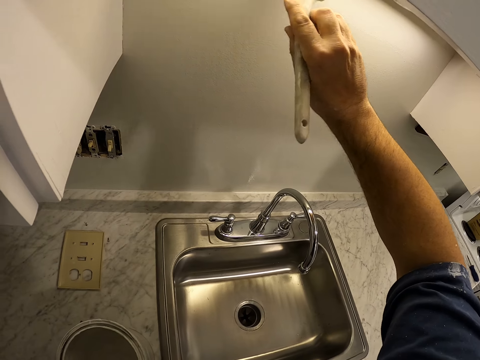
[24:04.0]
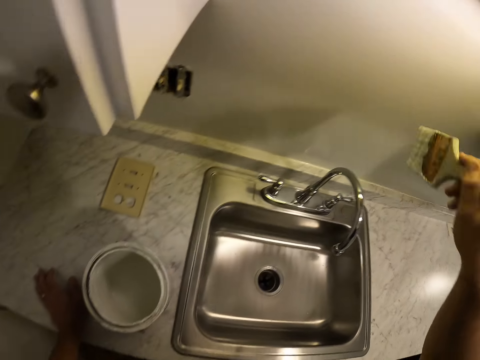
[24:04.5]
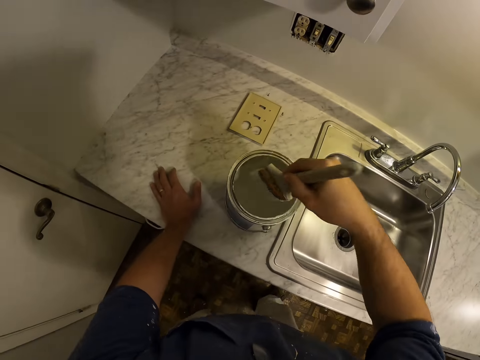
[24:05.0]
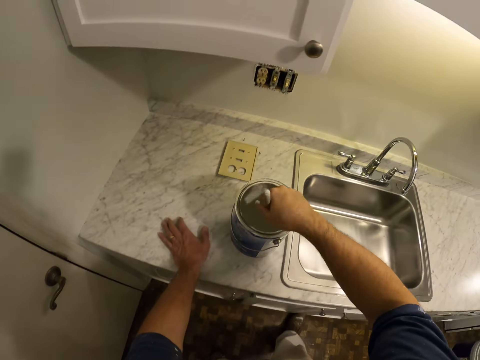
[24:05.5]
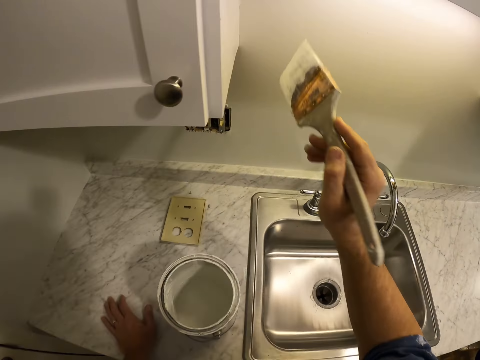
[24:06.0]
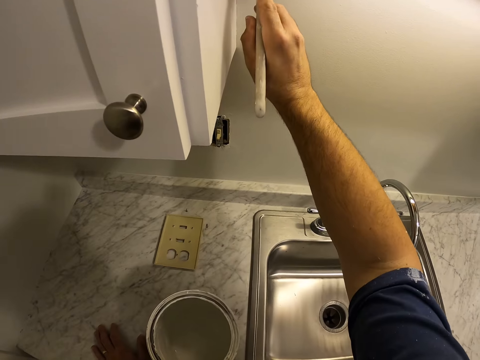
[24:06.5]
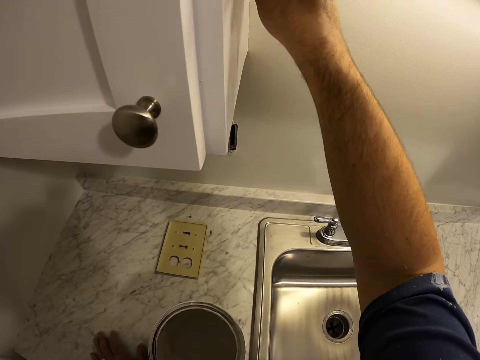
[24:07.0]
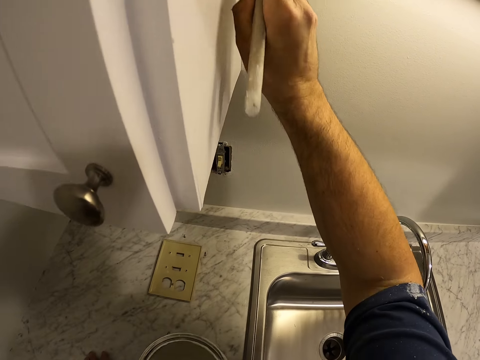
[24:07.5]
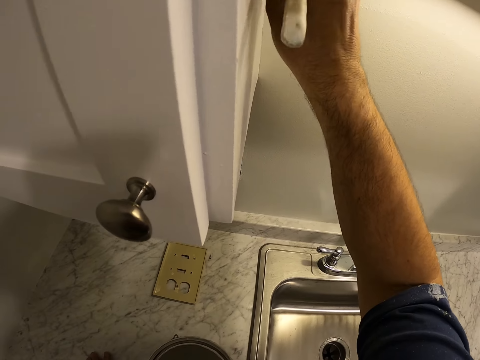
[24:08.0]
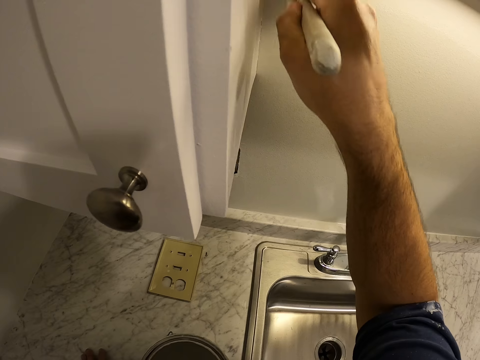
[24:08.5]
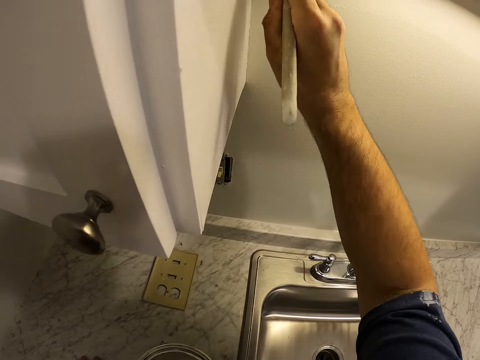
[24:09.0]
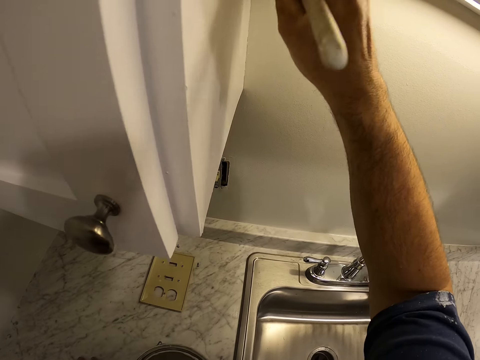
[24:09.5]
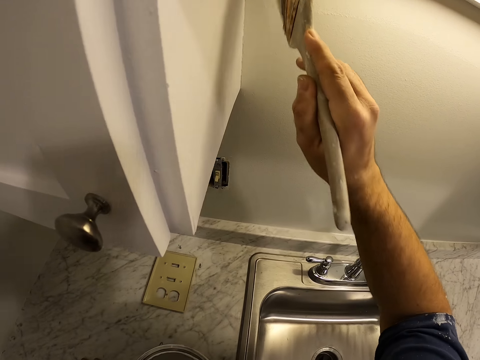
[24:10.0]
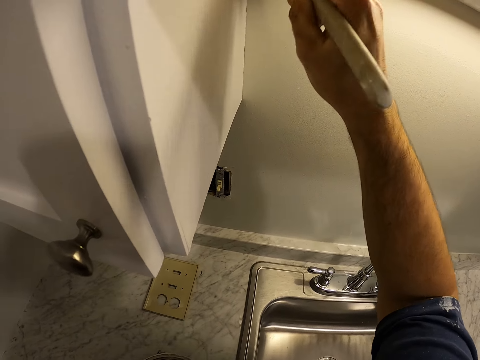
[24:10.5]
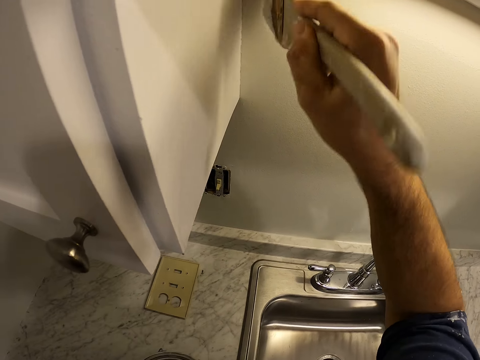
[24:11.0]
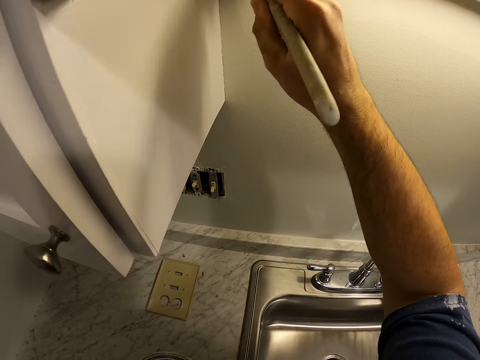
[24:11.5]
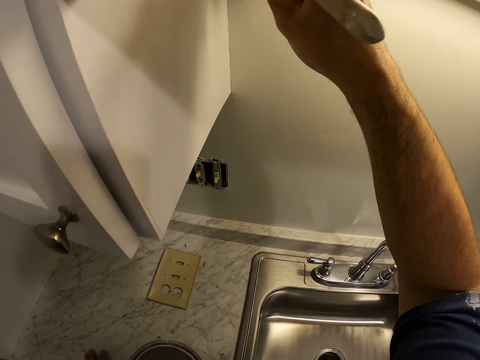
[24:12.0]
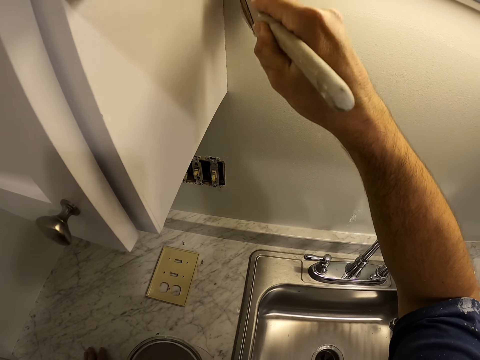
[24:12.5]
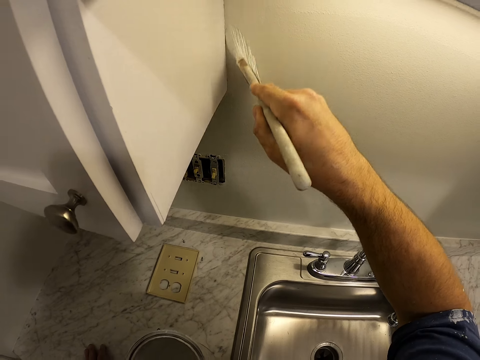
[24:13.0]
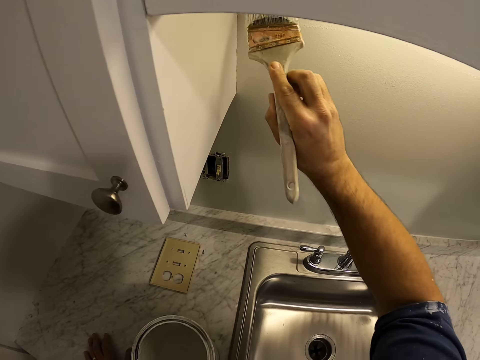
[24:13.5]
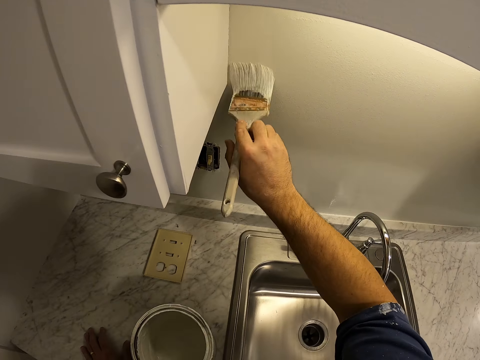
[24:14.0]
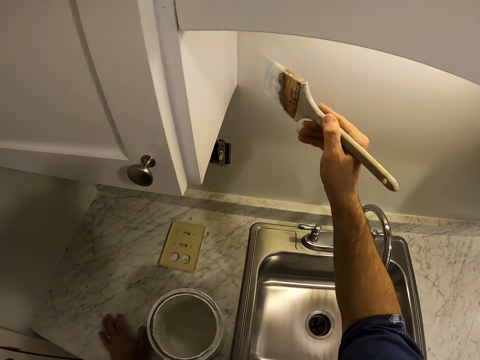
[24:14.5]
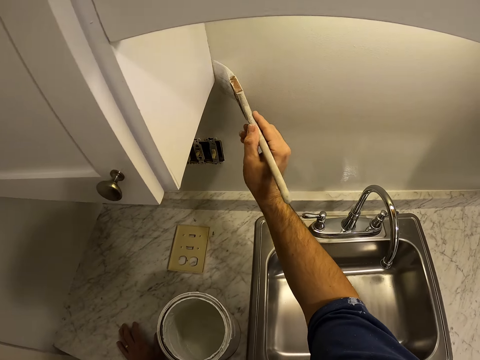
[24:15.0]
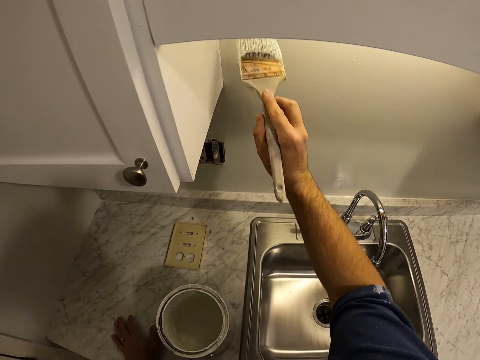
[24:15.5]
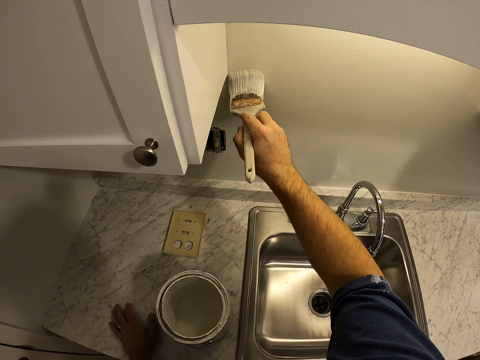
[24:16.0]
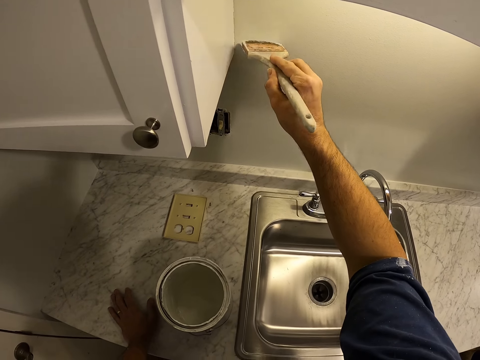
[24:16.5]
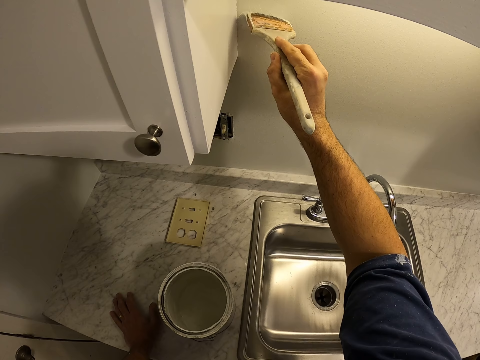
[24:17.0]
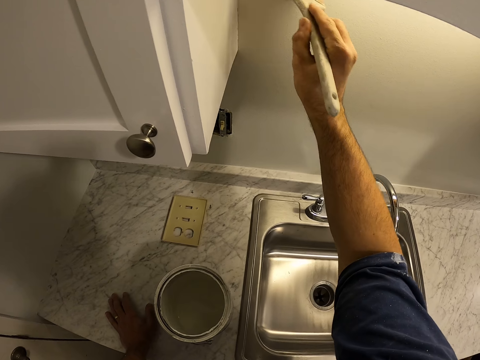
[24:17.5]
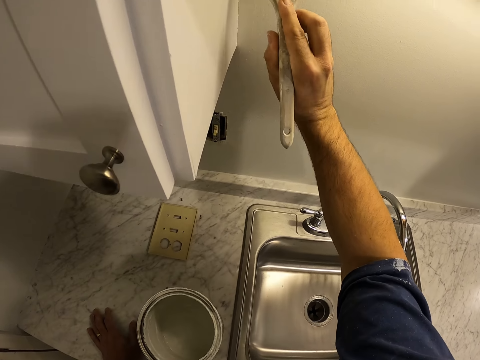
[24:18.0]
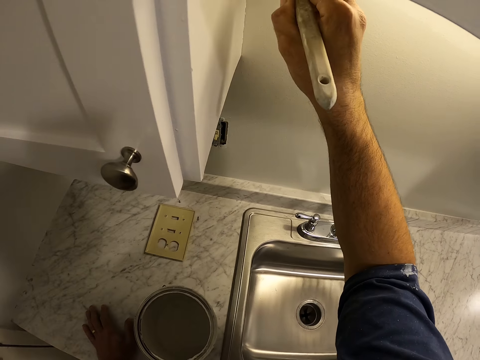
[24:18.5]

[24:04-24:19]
The camera wearer gets more paint from the paint container with the paint brush. They remove the paint brush from the paint. They paint the wall of the kitchen with the paint brush.

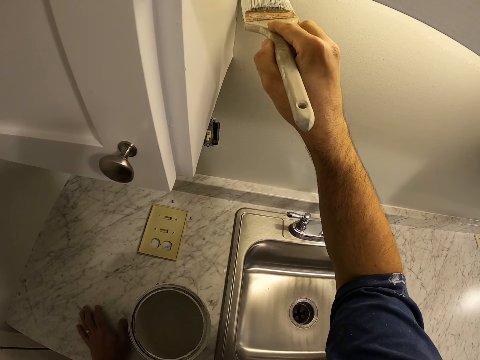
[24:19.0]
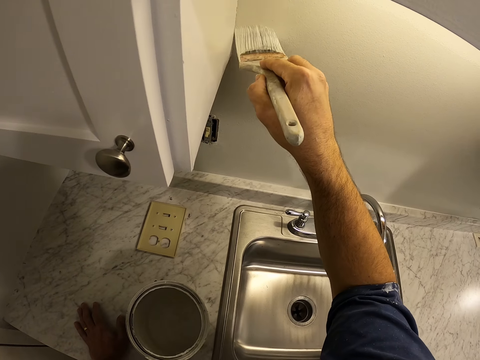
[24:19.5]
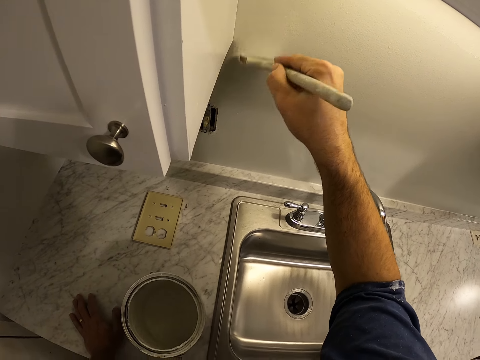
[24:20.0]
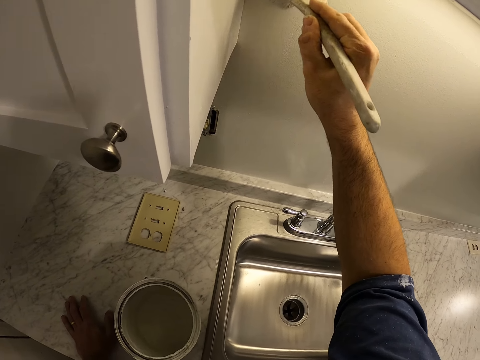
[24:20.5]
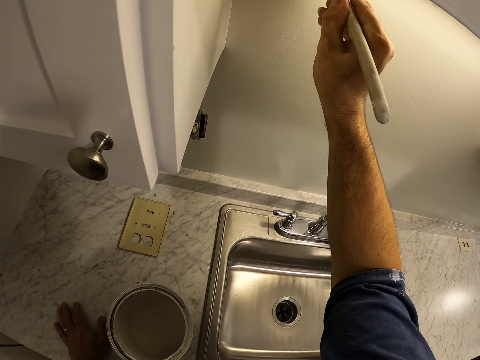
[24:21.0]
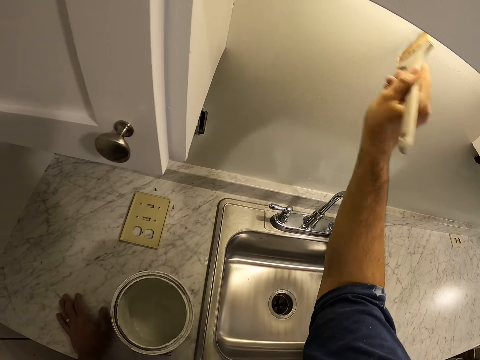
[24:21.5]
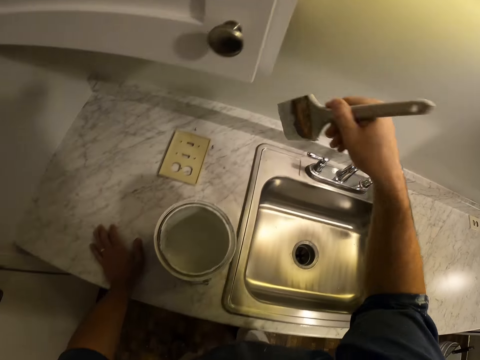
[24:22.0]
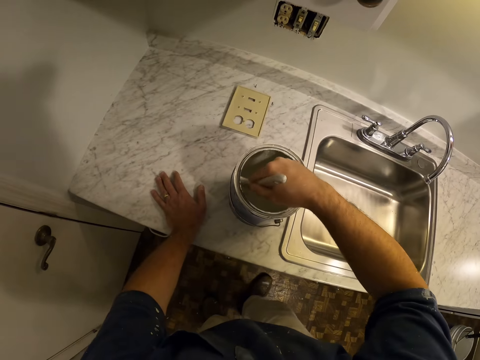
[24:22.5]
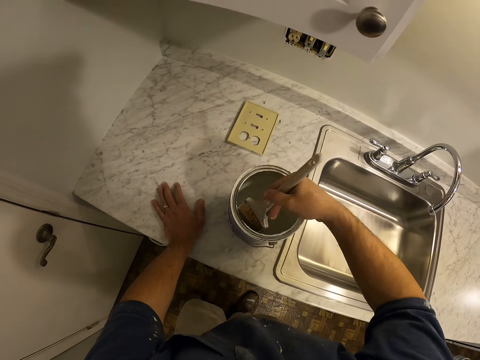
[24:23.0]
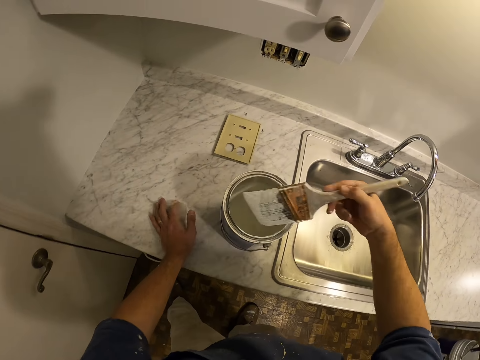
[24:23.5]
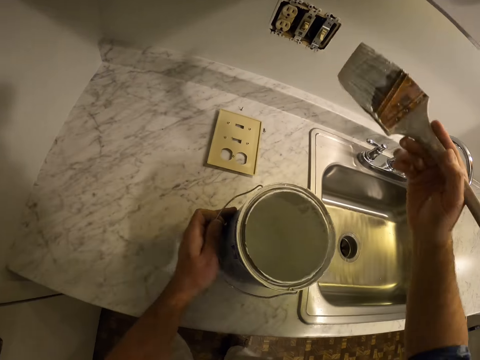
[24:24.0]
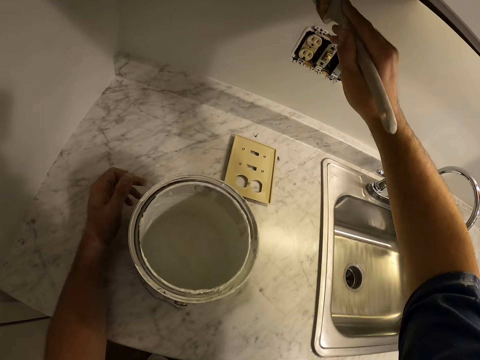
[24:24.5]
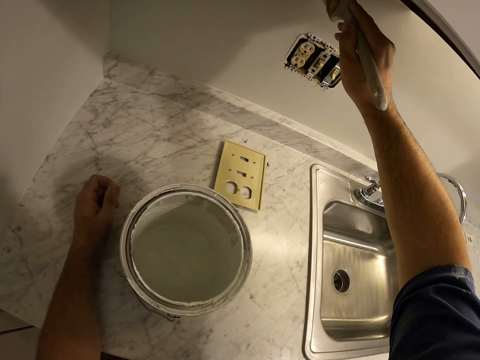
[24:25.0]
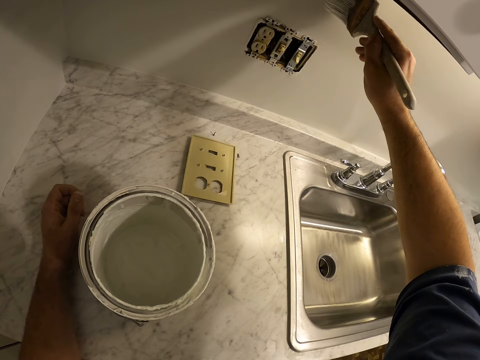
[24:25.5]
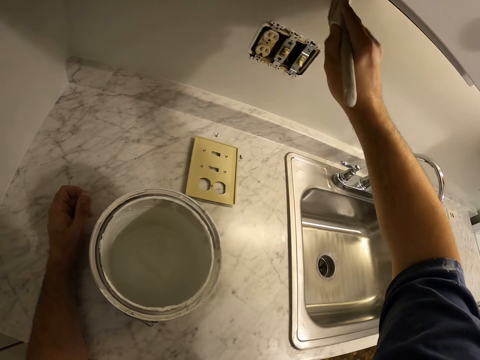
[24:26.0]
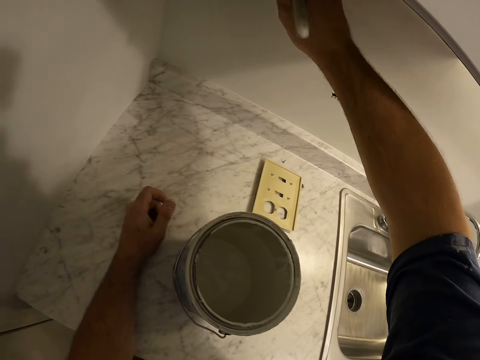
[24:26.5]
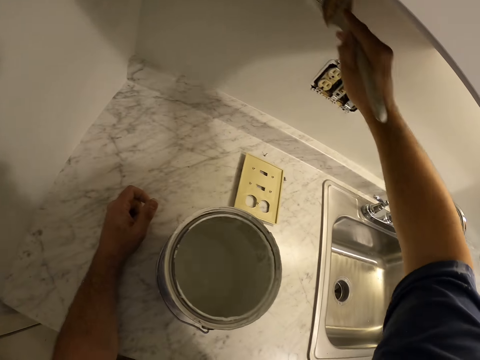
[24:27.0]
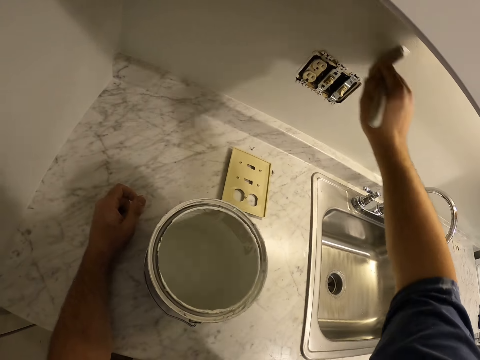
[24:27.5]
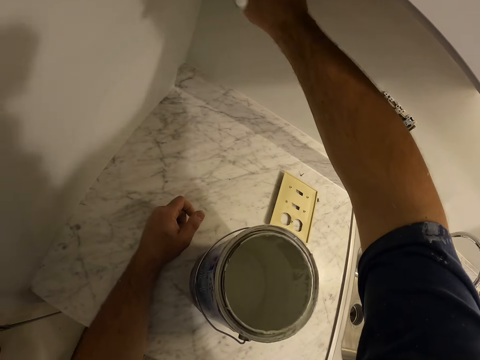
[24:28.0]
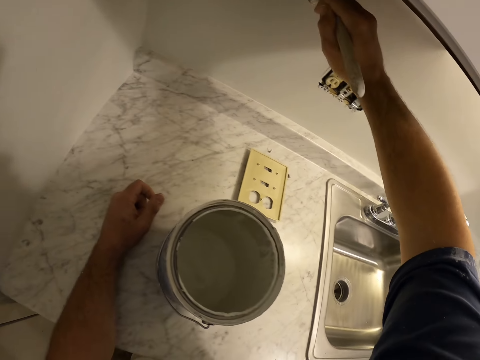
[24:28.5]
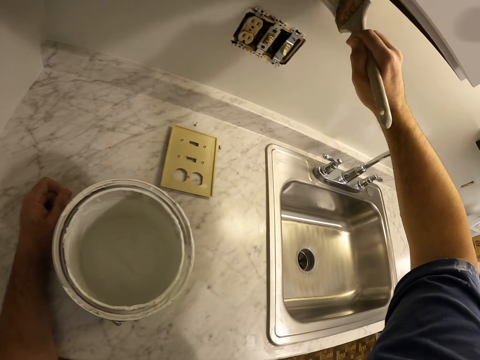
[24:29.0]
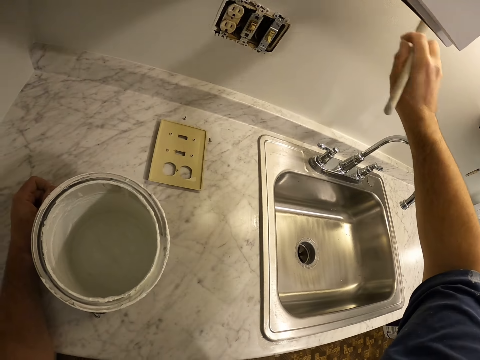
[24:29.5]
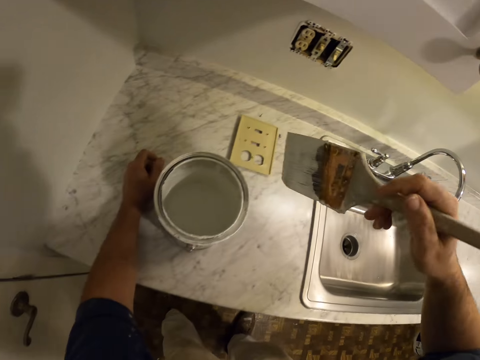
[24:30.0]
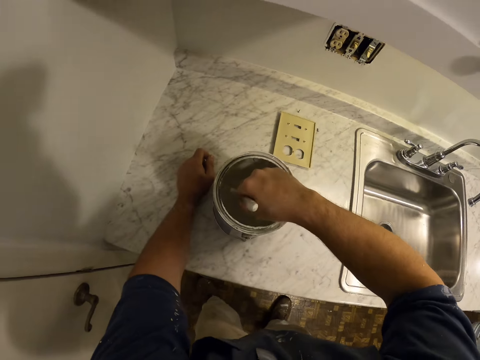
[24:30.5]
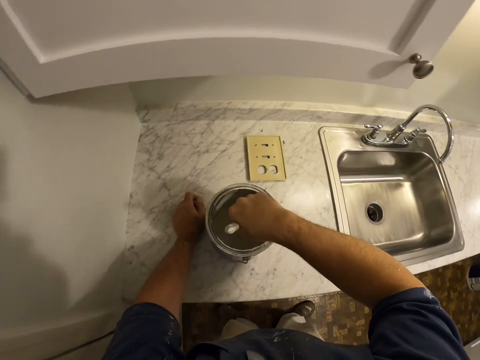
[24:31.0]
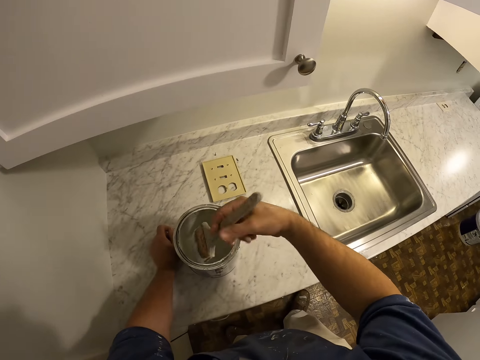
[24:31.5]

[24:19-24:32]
The camera wearer gets more paint from the paint container with the paint brush. They remove the paint brush from the paint. They paint the wall of the kitchen with the paint brush. They get more paint from the paint container with the paint brush.
